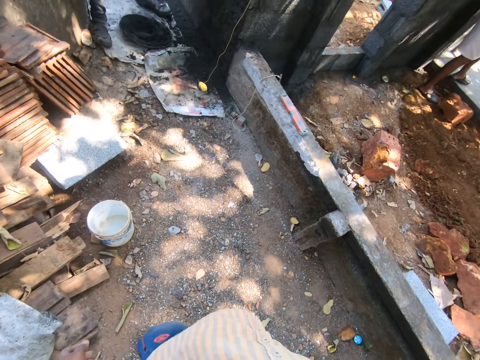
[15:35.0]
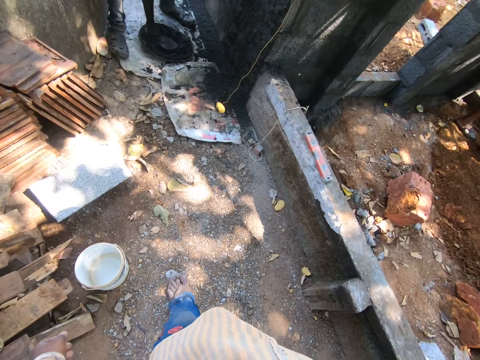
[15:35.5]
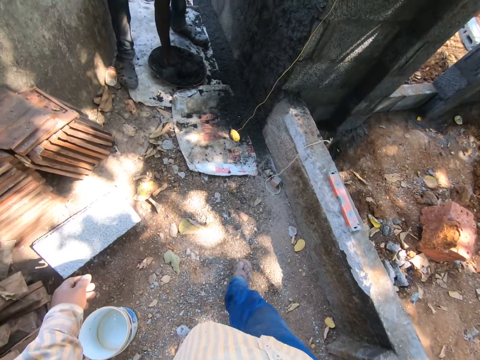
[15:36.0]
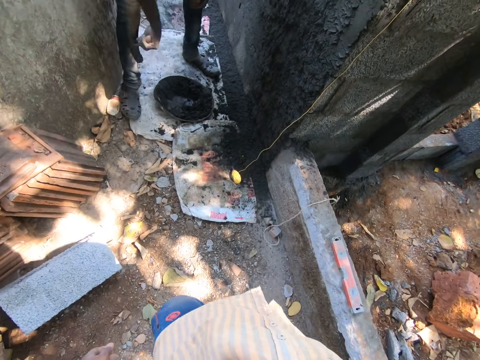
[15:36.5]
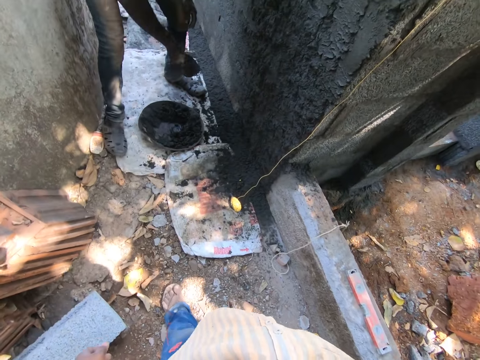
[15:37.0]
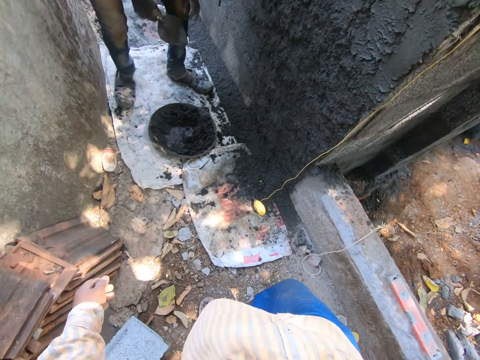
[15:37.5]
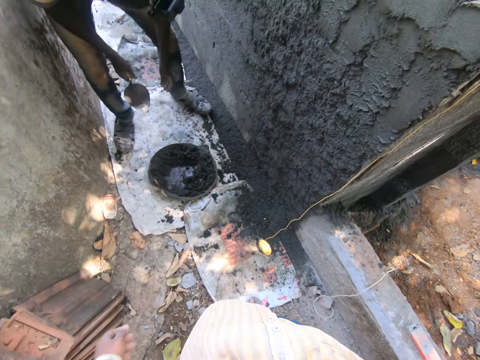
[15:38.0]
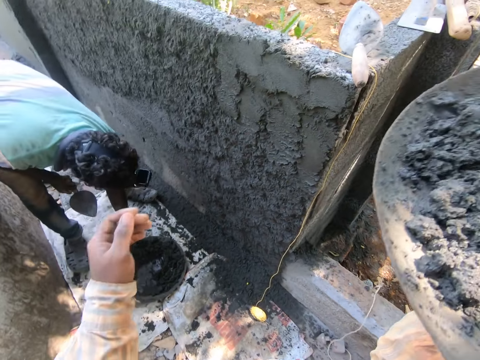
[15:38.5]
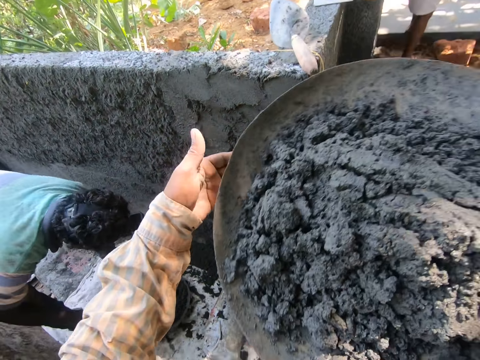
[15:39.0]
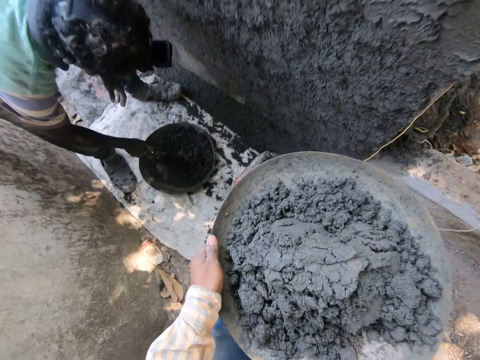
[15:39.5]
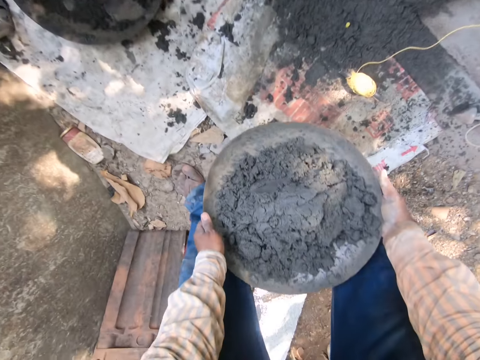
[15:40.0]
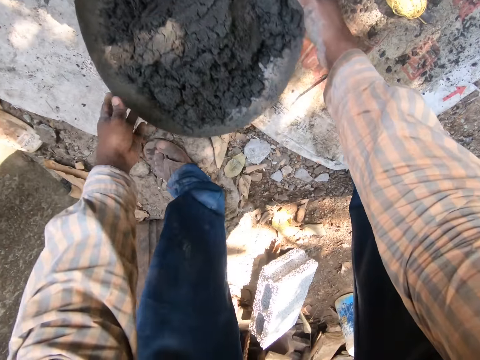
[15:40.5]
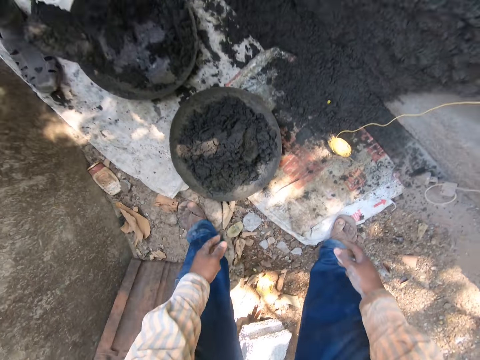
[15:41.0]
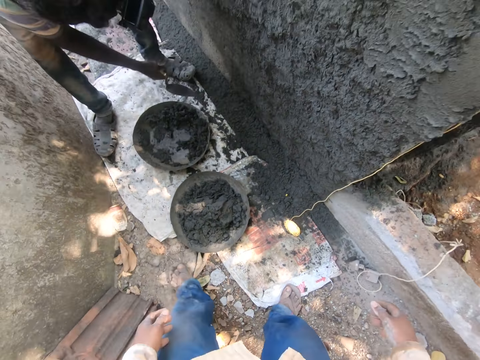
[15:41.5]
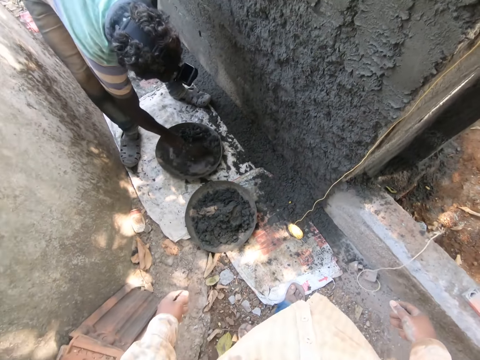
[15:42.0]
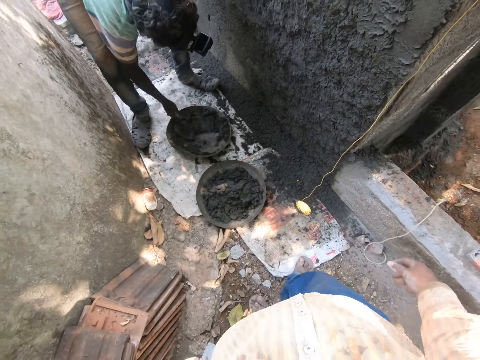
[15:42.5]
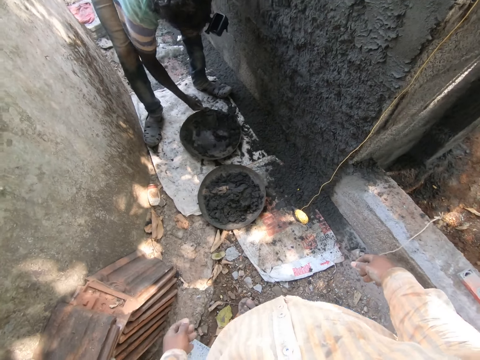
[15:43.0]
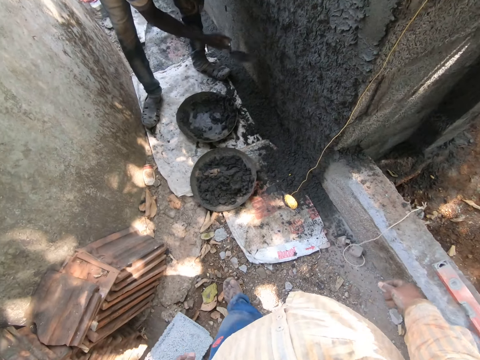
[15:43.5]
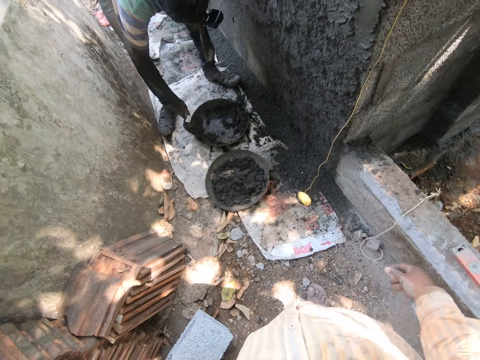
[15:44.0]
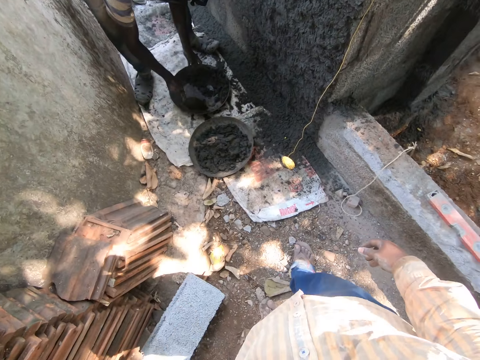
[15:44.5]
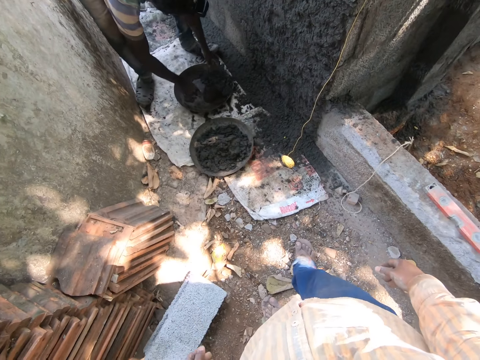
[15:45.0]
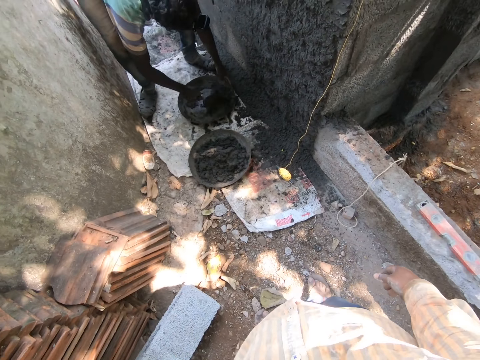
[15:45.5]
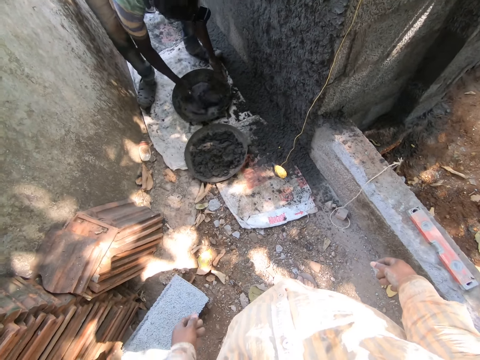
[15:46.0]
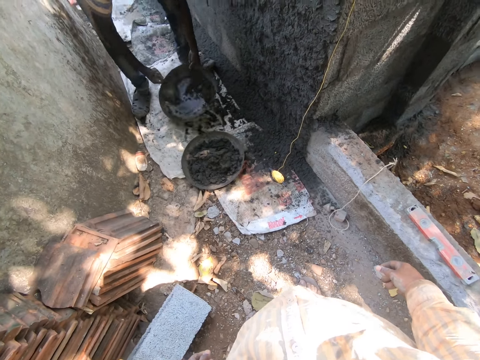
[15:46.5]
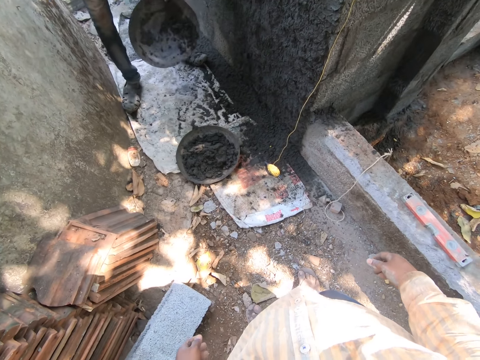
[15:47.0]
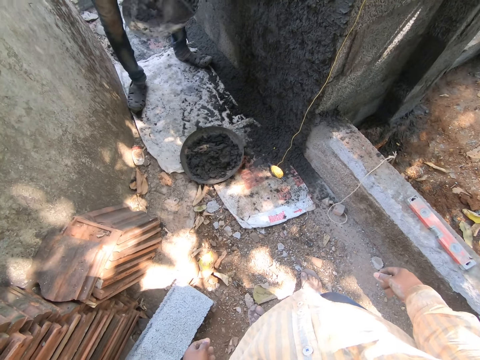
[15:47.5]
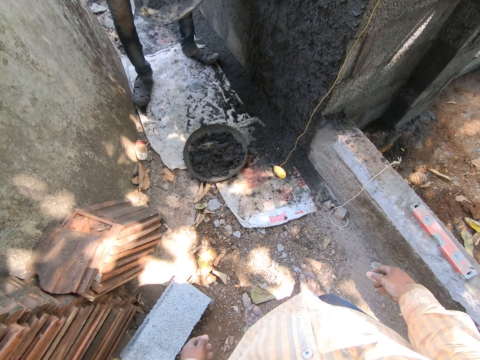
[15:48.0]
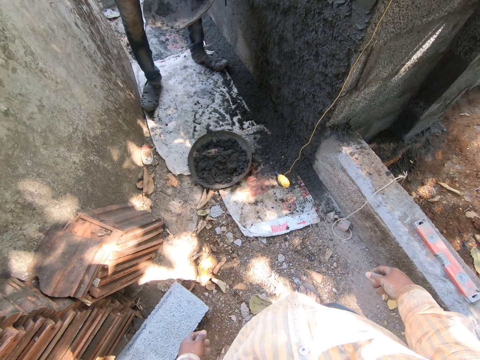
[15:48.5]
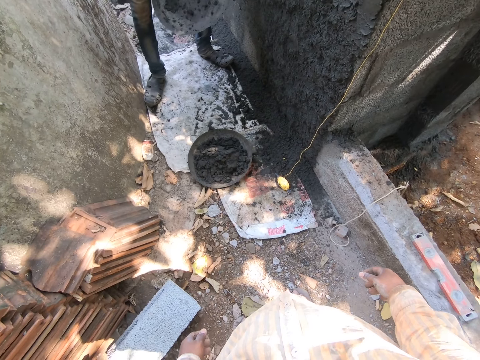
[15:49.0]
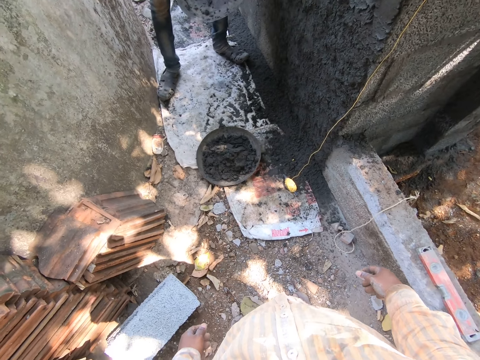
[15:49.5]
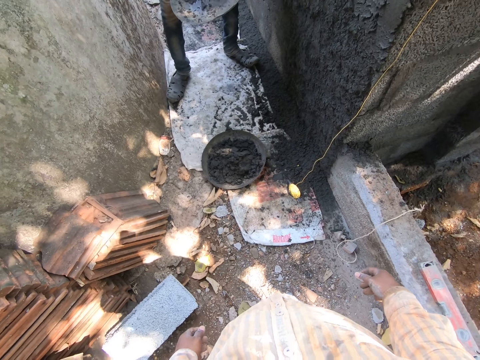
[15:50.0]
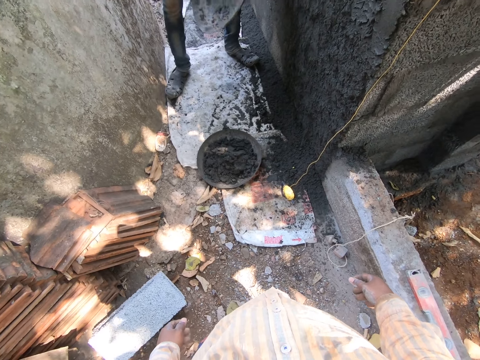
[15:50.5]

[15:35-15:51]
The man scoops concrete from the pan on the ground with the trowel in his right hand. The man applies concrete to the wall with the trowel in his right hand. The camera wearer moves around. They hold the pan with both hands. The man scoops concrete from the pan on the ground with the trowel in his right hand. The camera wearer drops the pan on the ground with both hands. The man applies concrete to the wall with the trowel in his right hand. The man scoops concrete from the pan on the ground with the trowel in his right hand. The man applies concrete to the wall with the trowel in his right hand. The man scoops concrete from the pan on the ground with the trowel in his right hand. The man picks the pan from the ground with his left hand. The man applies concrete to the wall with the trowel in his right hand. The man scoops concrete from the pan in his left hand with the trowel in his right hand.

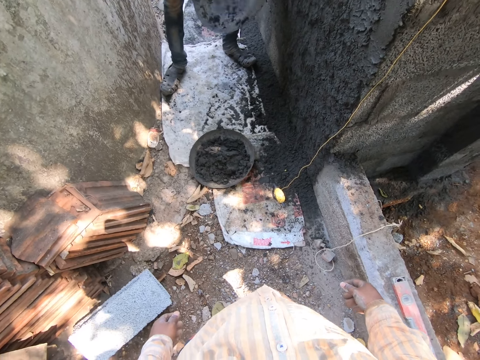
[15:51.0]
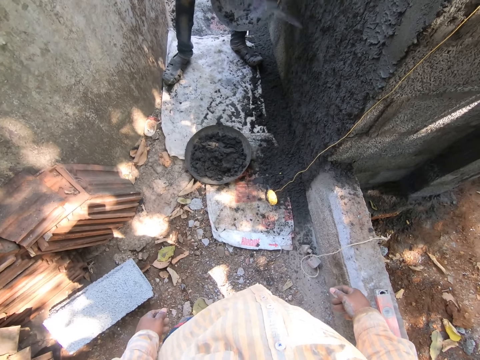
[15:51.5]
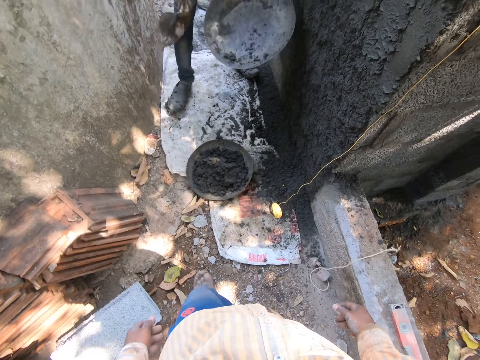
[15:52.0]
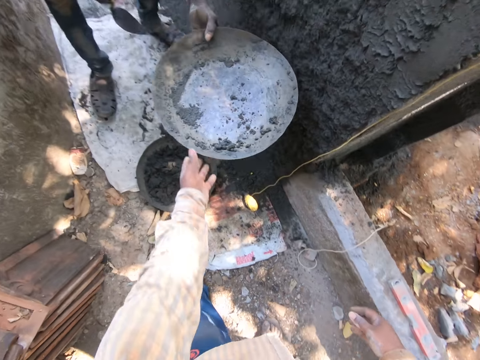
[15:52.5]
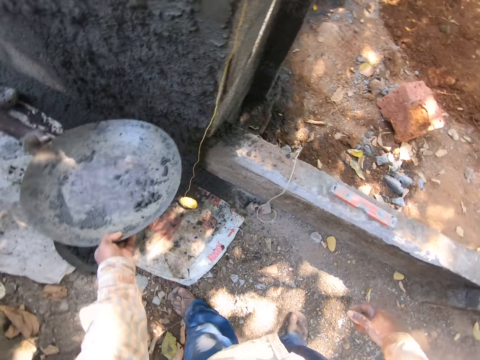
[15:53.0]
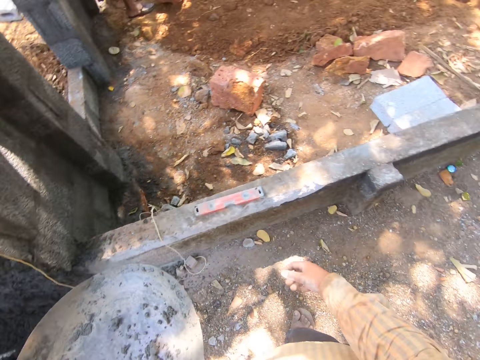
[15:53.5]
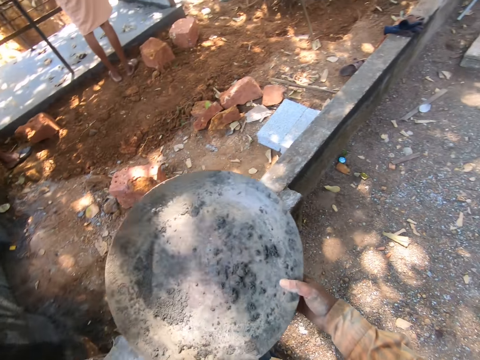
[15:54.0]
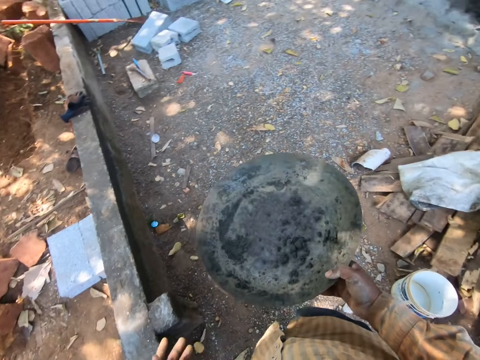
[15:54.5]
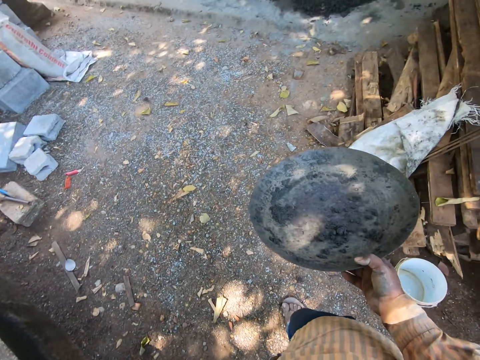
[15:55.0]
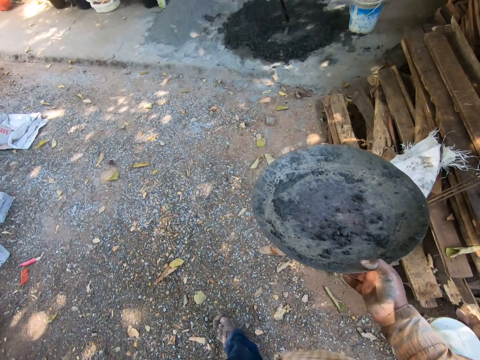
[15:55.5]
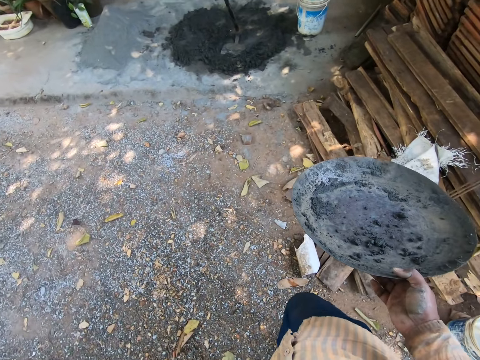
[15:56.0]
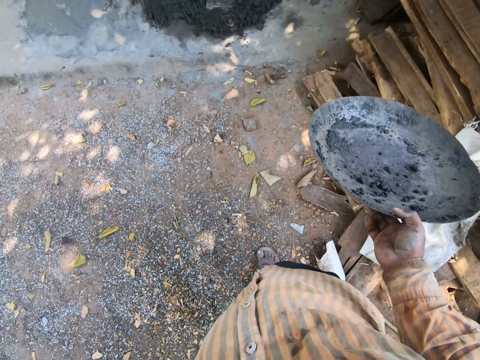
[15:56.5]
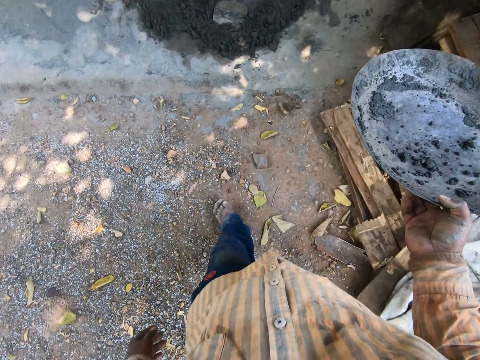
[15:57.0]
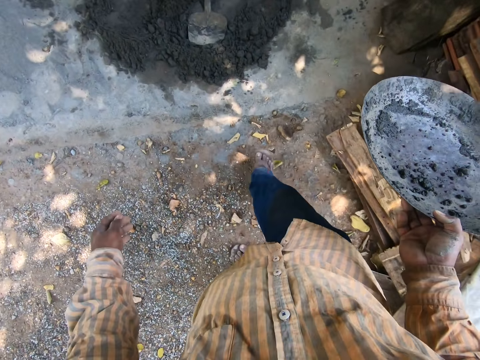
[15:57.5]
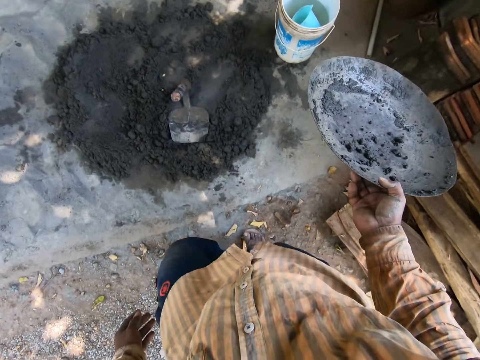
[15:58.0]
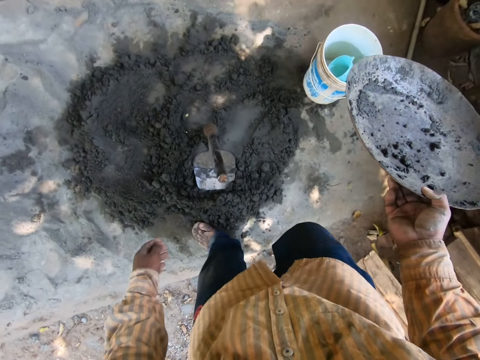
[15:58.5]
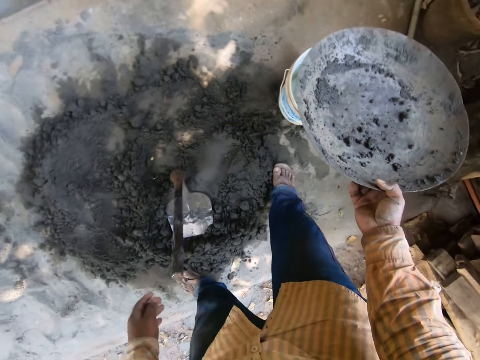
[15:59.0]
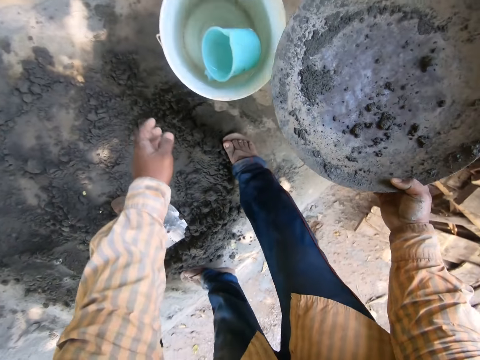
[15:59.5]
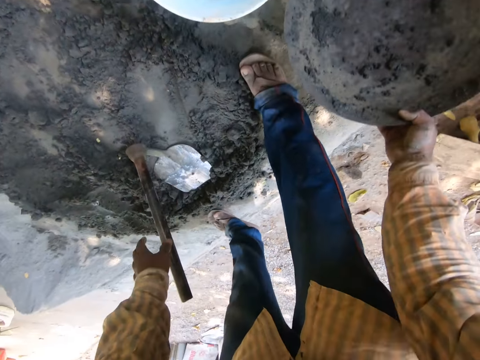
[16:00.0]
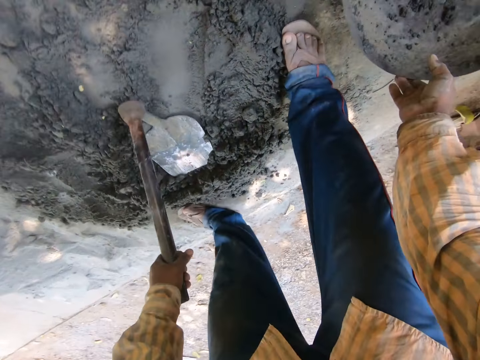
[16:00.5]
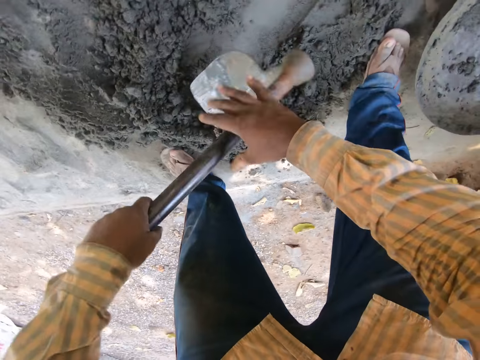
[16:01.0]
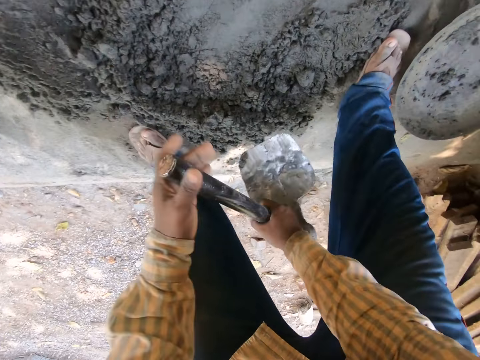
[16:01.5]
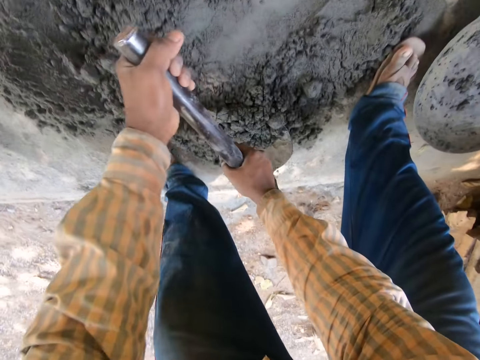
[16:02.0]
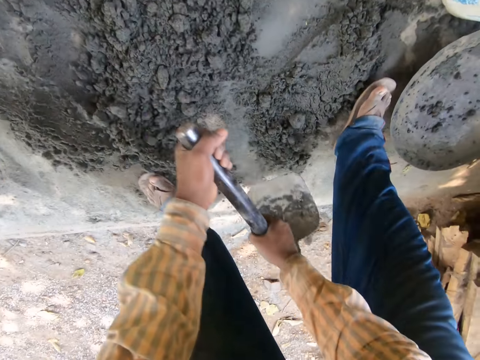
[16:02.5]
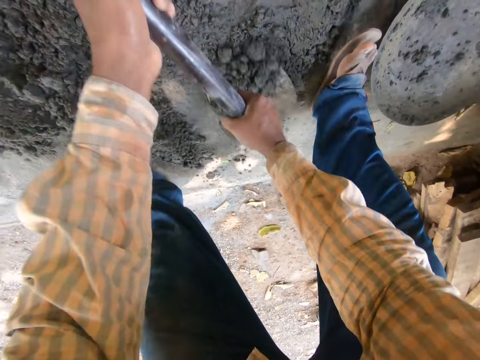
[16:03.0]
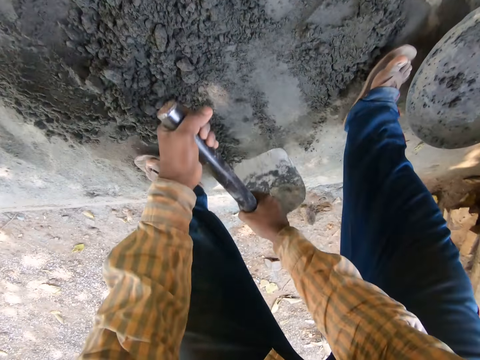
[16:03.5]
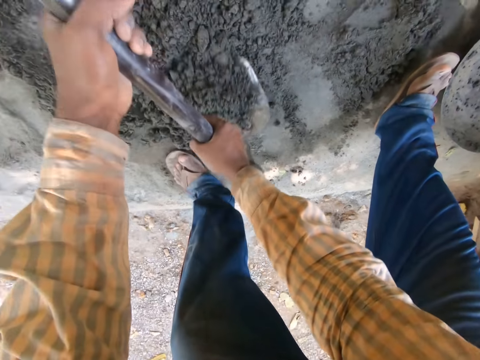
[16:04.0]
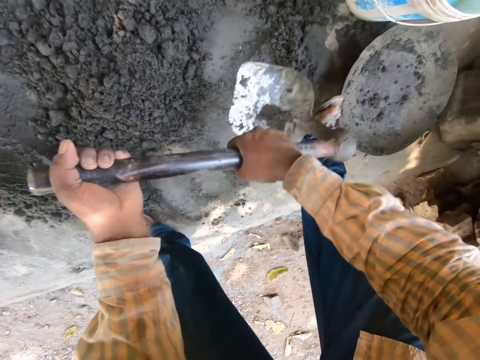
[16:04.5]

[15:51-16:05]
The camera wearer collects the pan from the man with his left hand. He passes the pan from his left hand to his right hand. He walks around. He picks the hoe from the ground with his left hand. He drops the pan on the ground with his right hand. He holds the hoe with both hands. He gathers concrete on the ground with the hoe in both hands.
